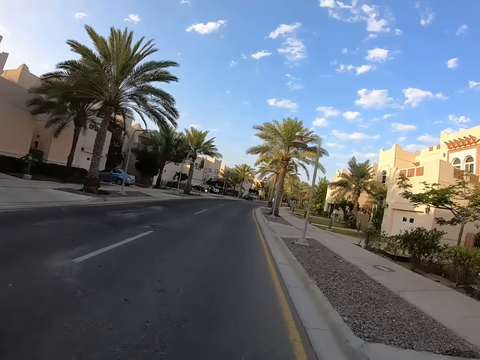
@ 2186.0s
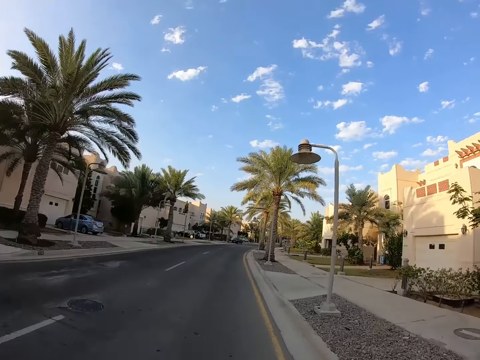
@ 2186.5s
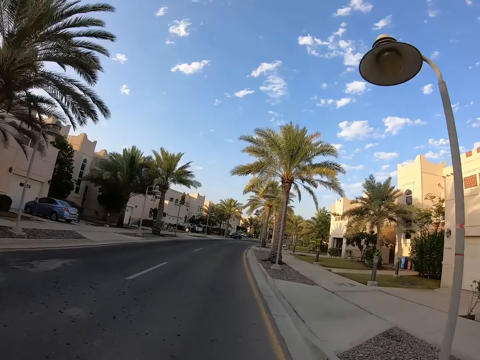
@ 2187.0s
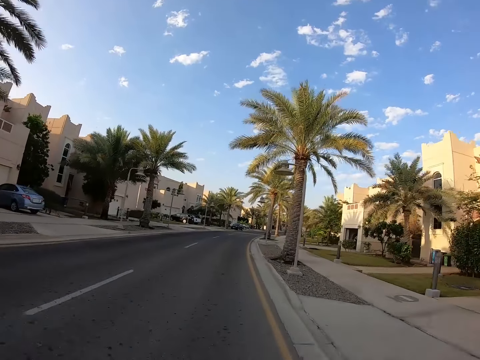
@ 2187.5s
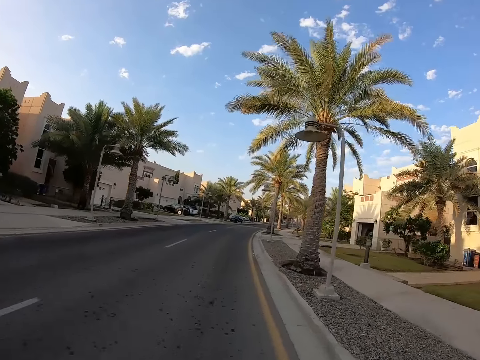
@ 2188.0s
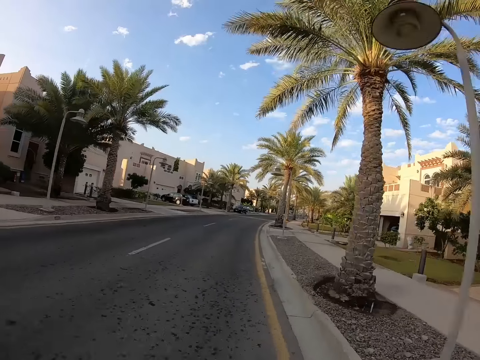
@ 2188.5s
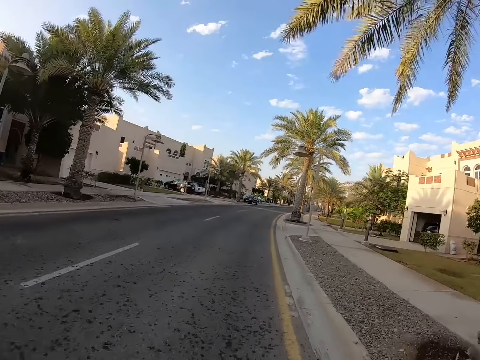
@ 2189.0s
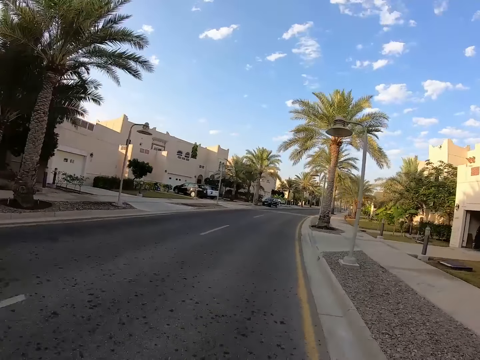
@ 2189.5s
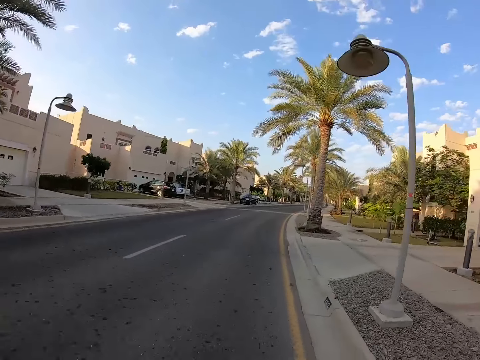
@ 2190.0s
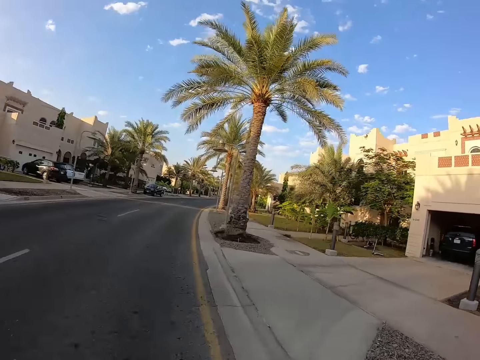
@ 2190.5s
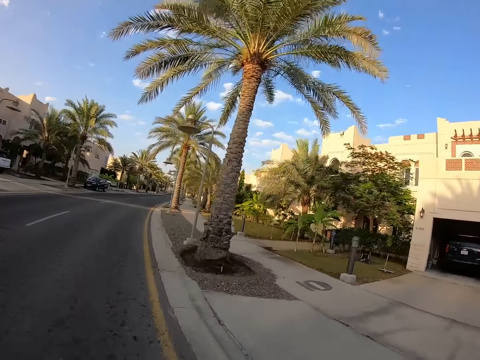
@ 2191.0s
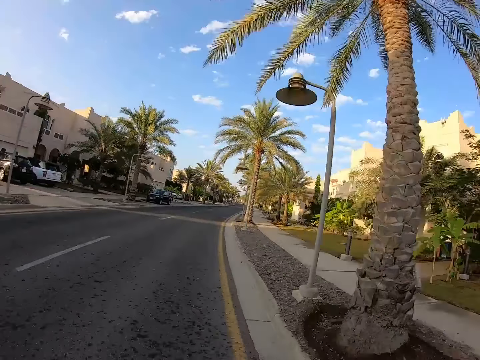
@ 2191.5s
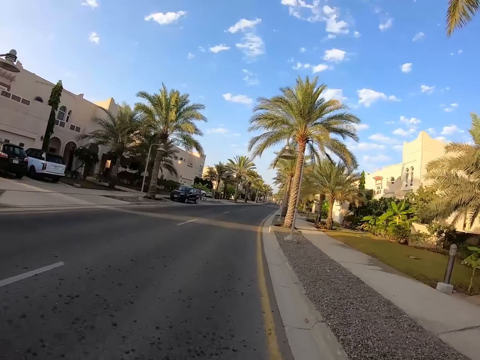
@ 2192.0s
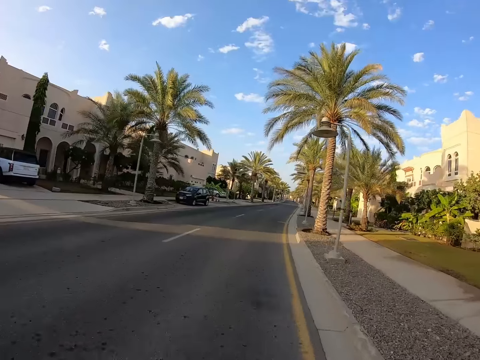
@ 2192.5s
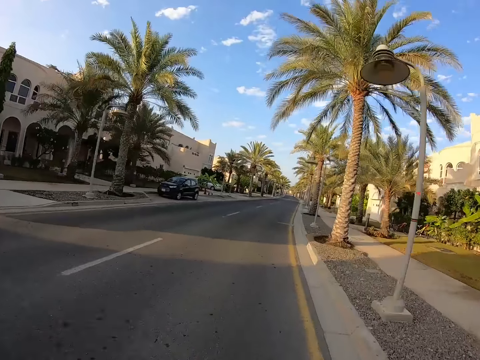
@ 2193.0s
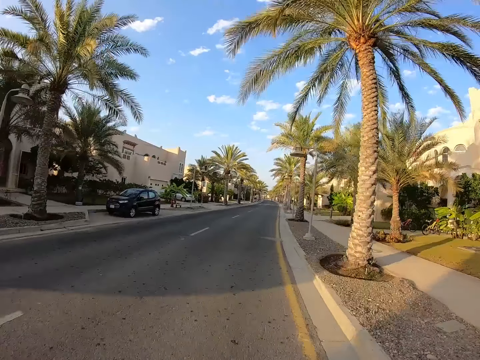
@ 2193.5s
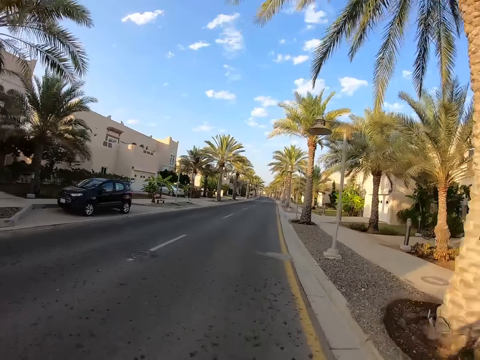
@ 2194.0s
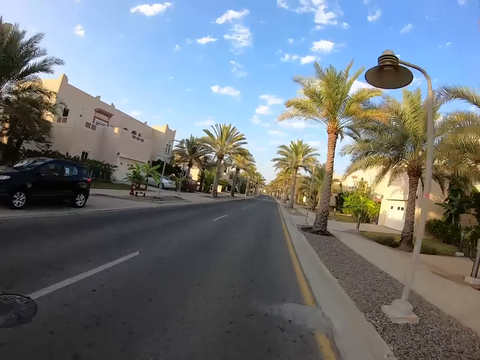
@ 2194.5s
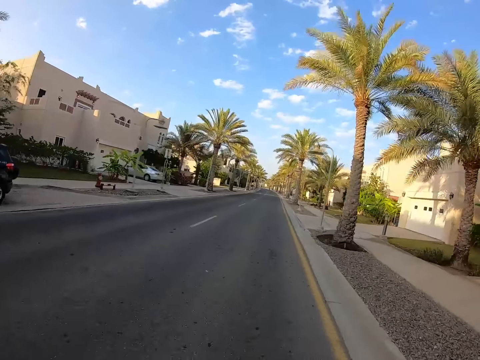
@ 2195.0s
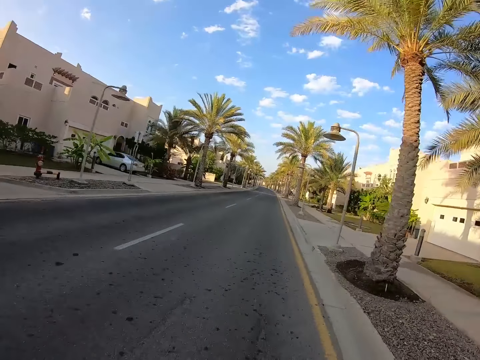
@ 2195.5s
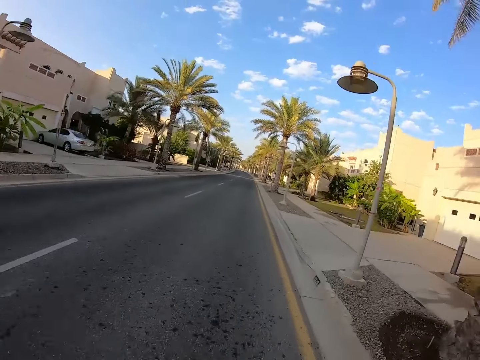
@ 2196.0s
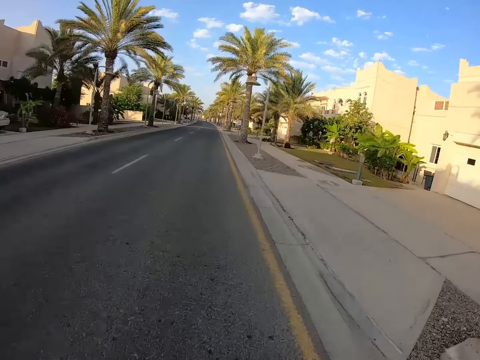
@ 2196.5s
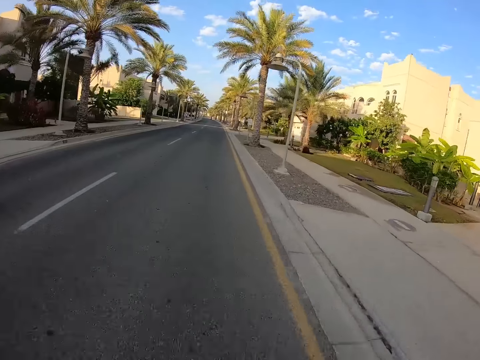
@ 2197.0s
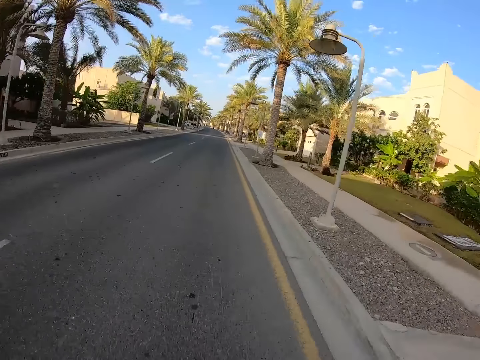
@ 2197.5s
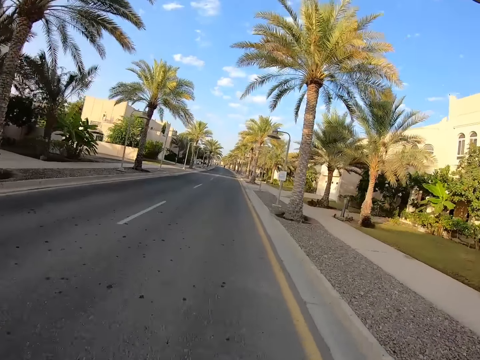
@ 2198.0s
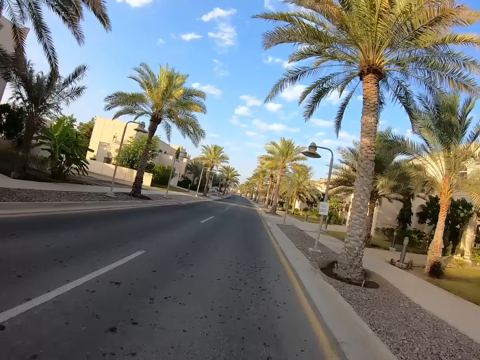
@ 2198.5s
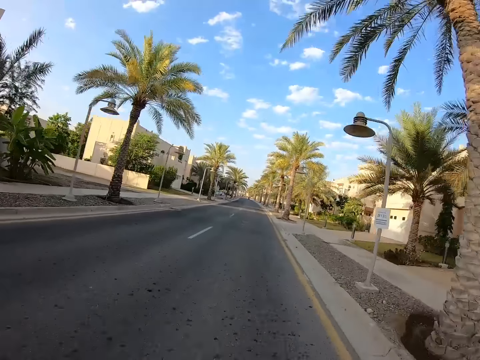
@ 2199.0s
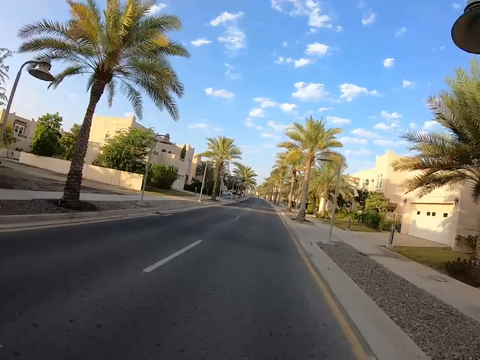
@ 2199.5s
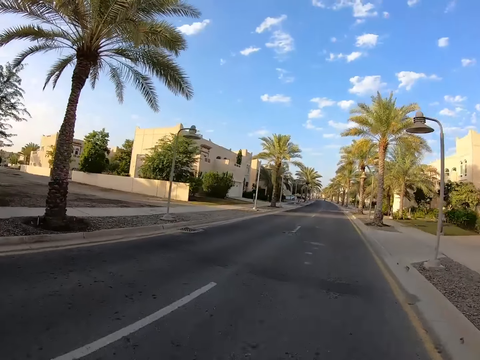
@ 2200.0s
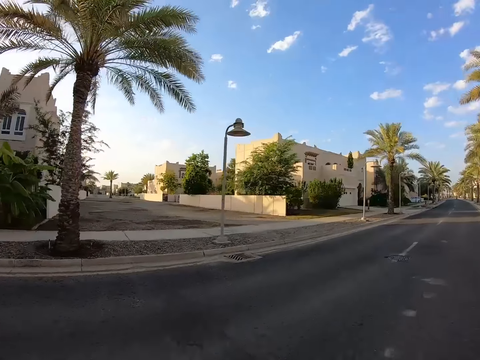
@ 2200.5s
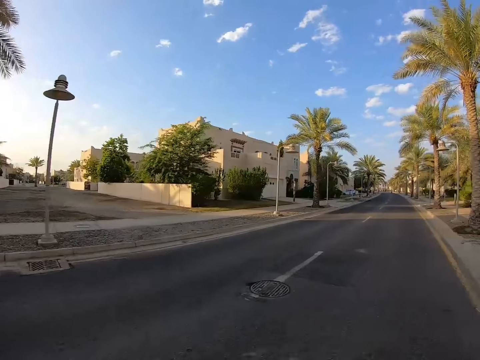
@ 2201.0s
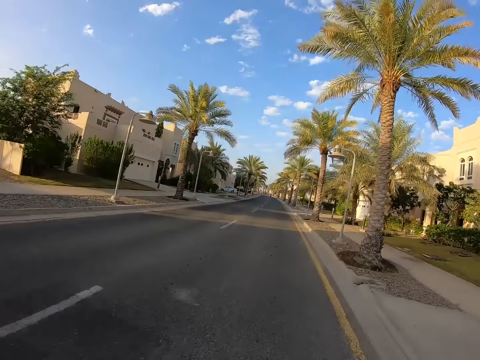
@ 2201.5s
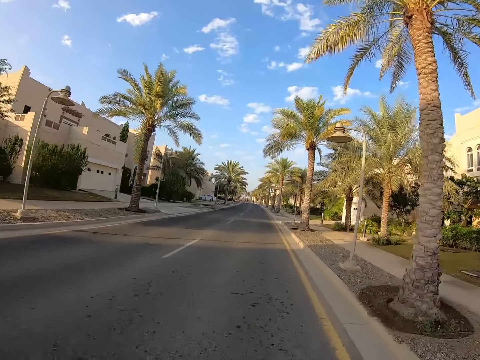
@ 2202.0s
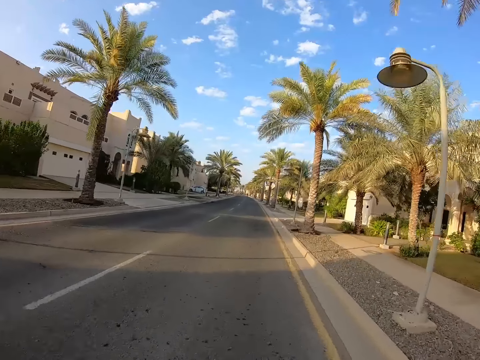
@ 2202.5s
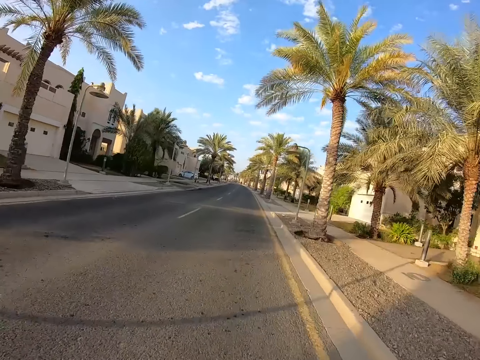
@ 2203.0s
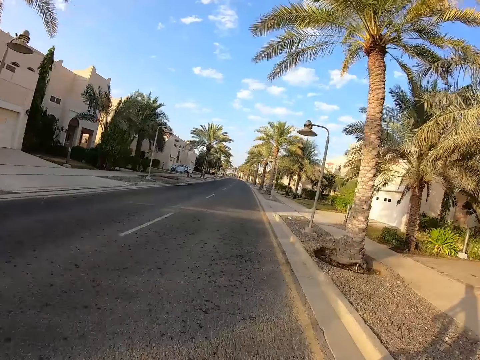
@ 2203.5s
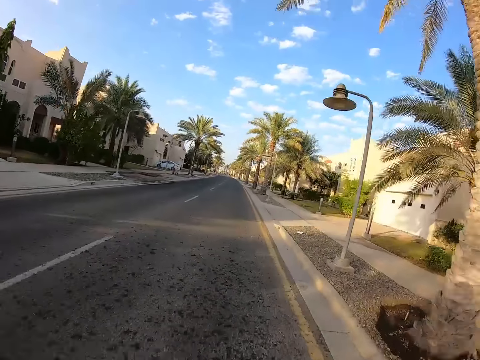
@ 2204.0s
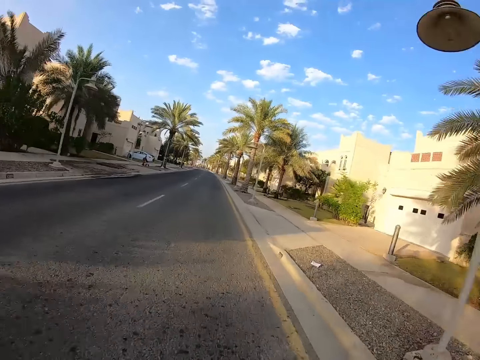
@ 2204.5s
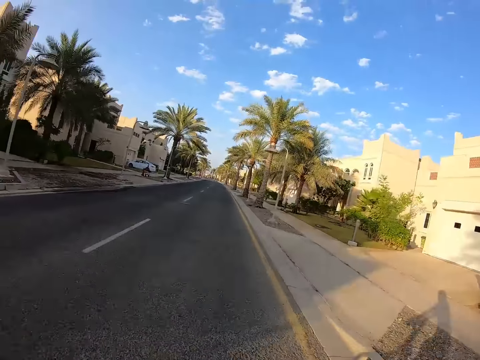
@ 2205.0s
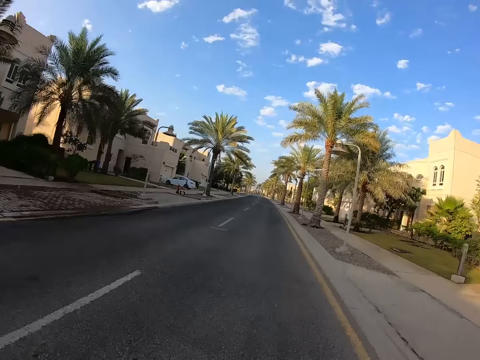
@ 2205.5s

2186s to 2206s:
The camera wearer looks right. They look left.

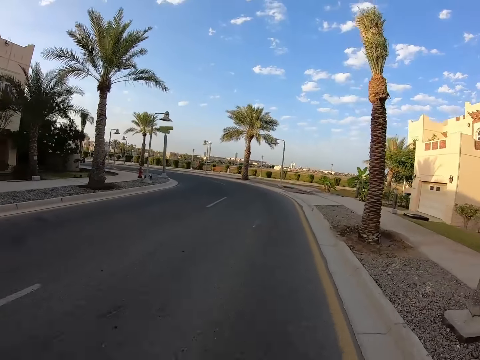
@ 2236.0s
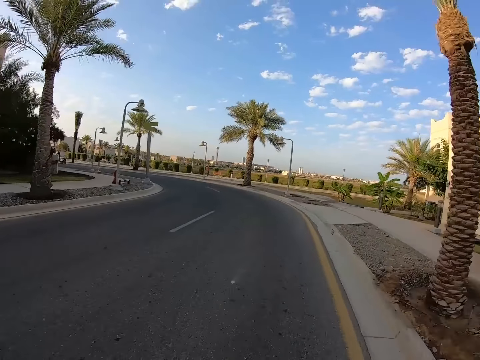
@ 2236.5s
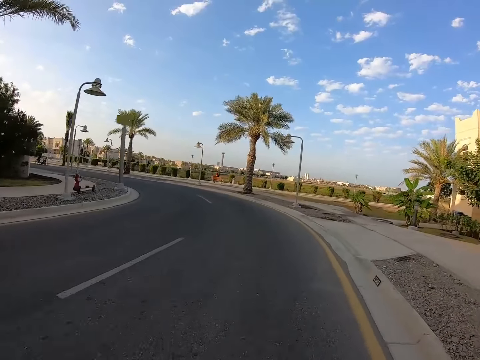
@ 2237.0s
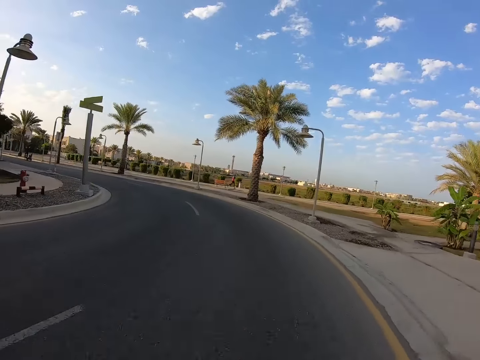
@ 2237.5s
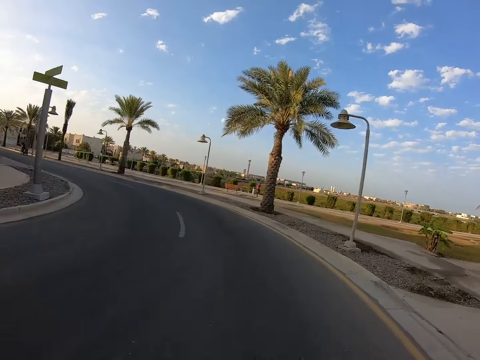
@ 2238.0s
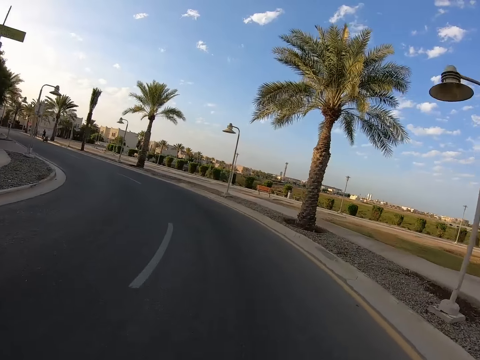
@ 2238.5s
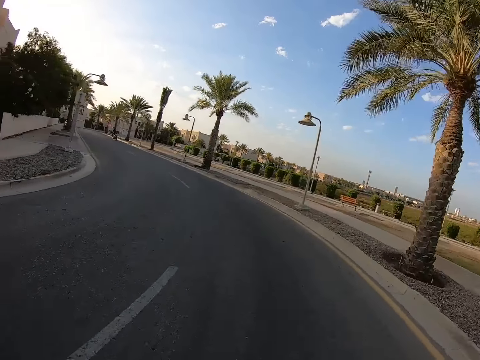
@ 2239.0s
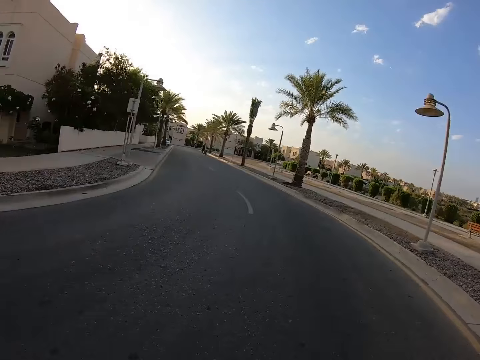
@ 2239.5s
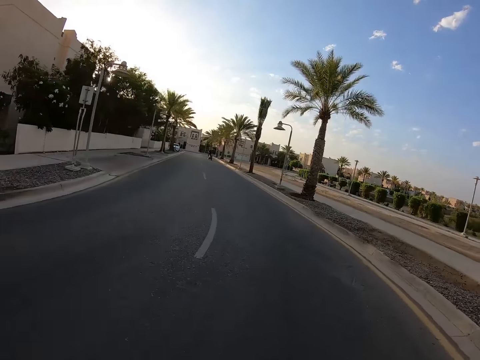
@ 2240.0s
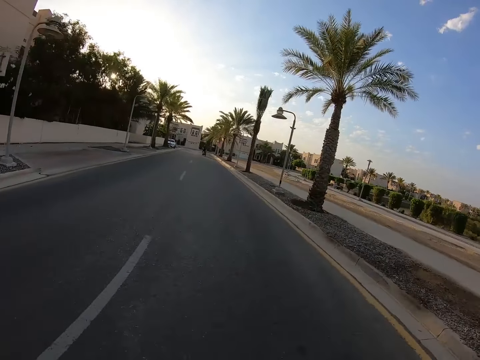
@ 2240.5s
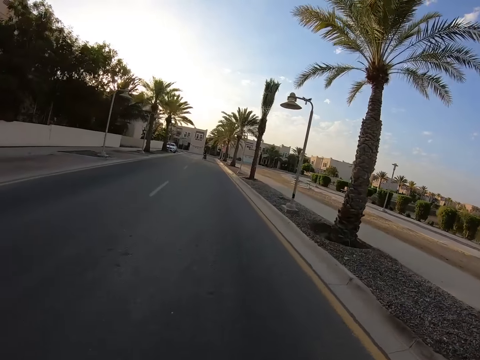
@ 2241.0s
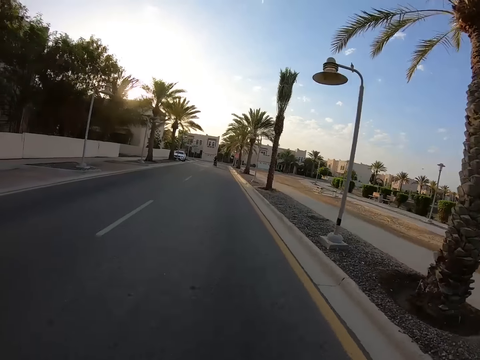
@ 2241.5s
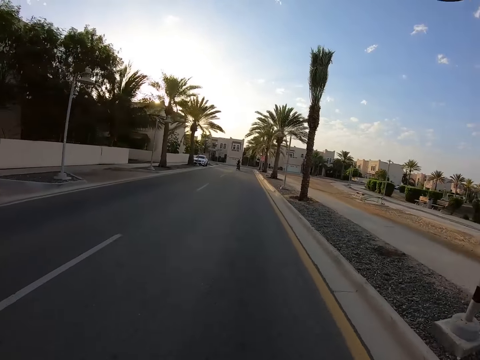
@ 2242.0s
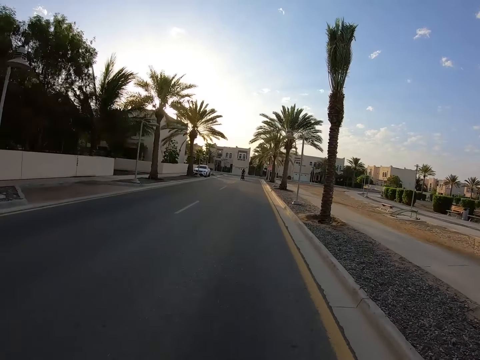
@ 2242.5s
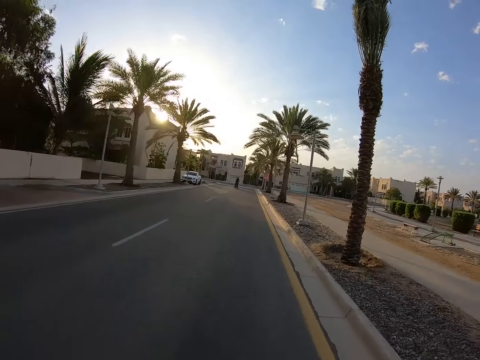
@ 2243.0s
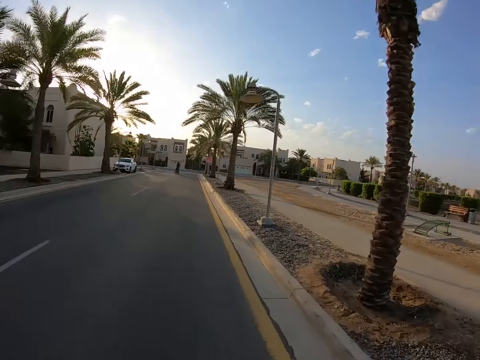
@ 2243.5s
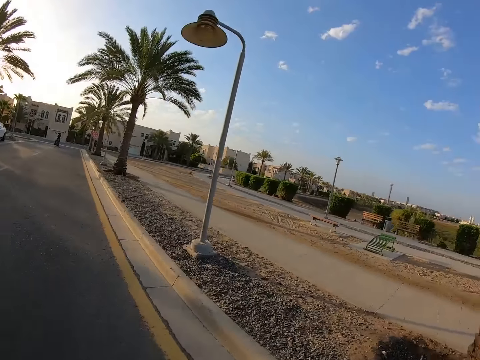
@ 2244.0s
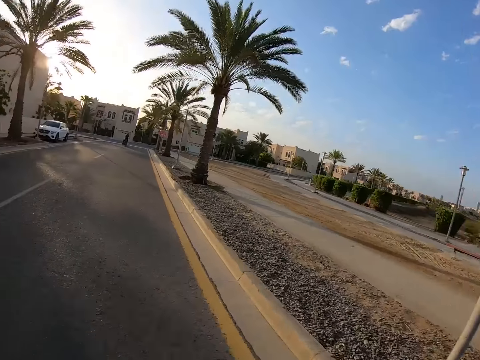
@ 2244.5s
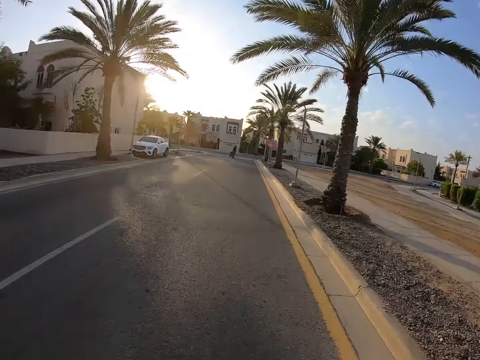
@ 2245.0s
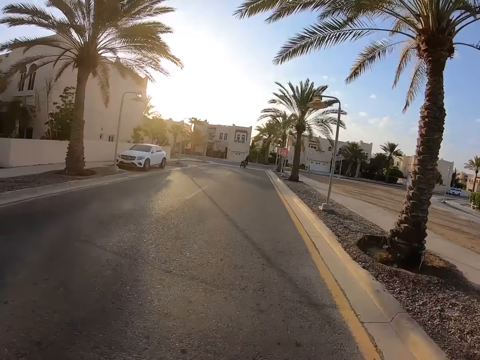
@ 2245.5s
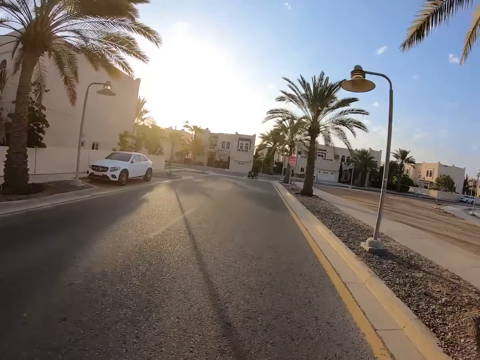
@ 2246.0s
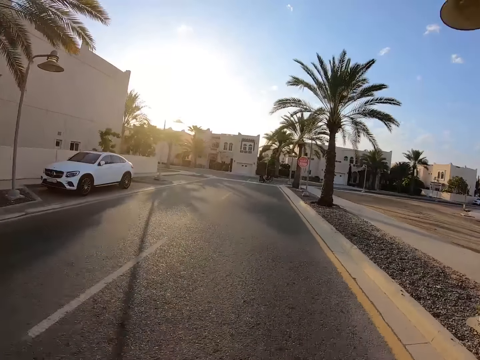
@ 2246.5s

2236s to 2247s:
The camera wearer turns left. They look right.
